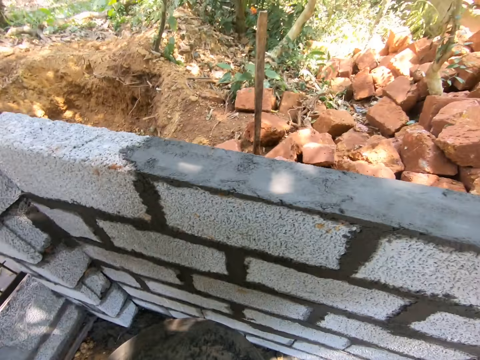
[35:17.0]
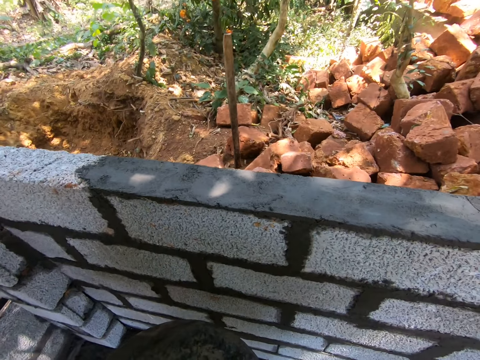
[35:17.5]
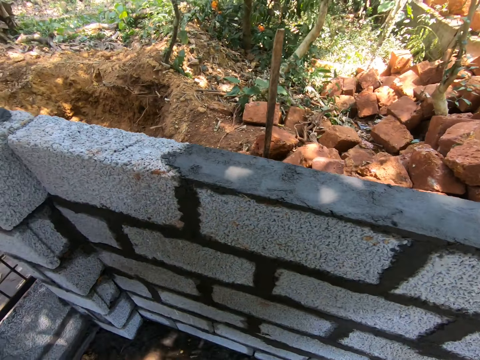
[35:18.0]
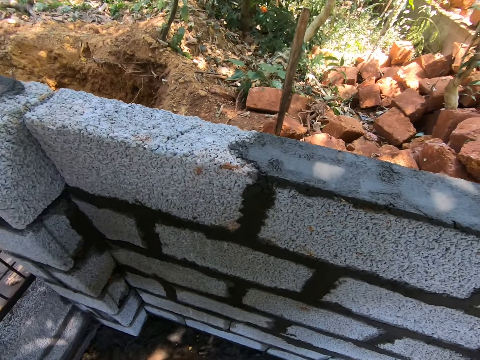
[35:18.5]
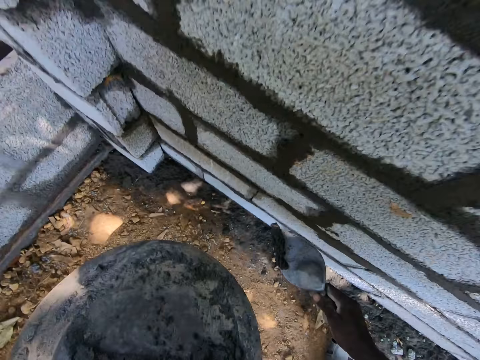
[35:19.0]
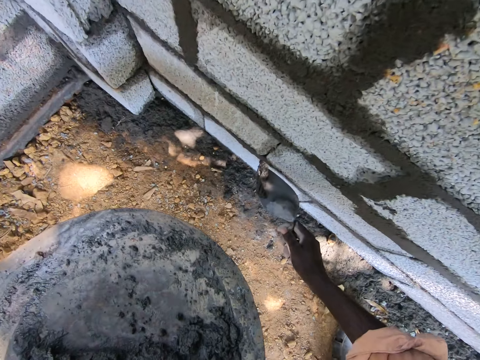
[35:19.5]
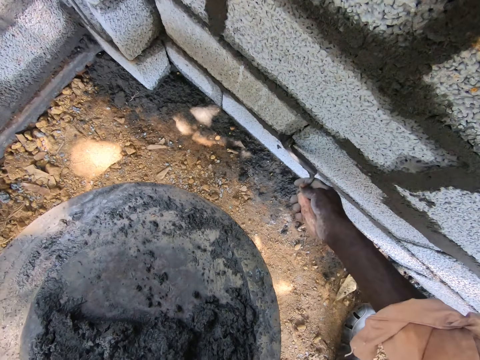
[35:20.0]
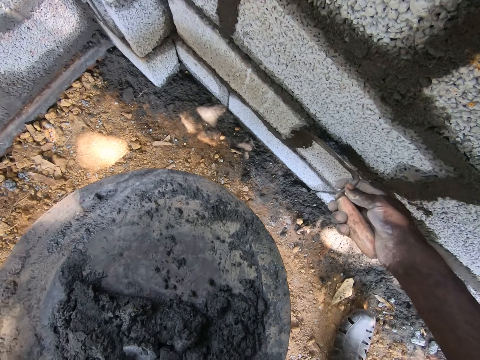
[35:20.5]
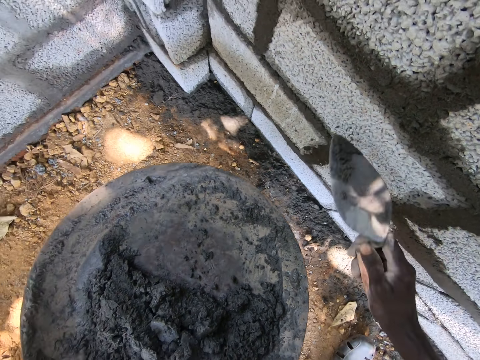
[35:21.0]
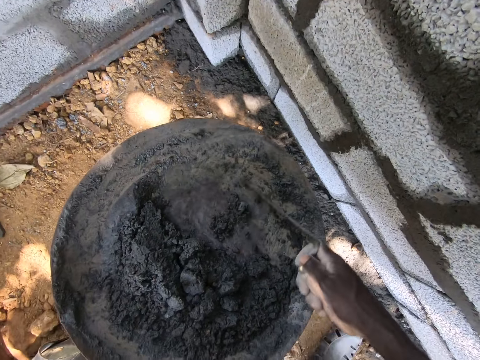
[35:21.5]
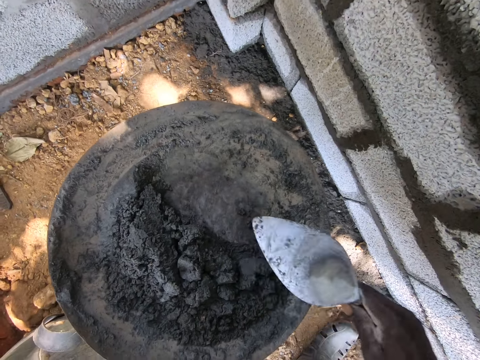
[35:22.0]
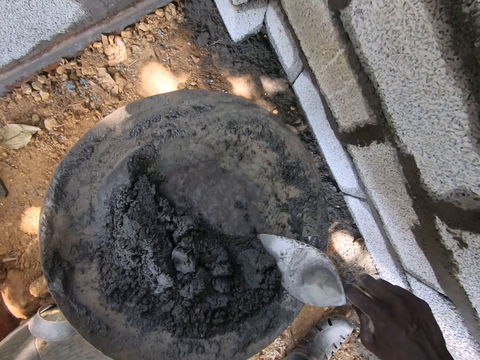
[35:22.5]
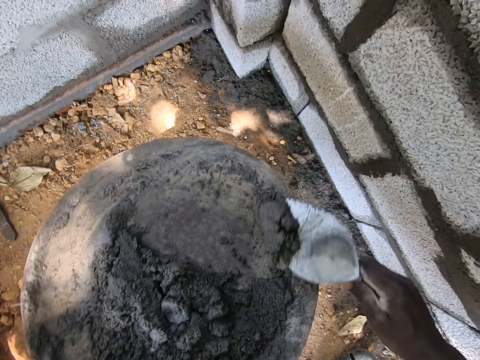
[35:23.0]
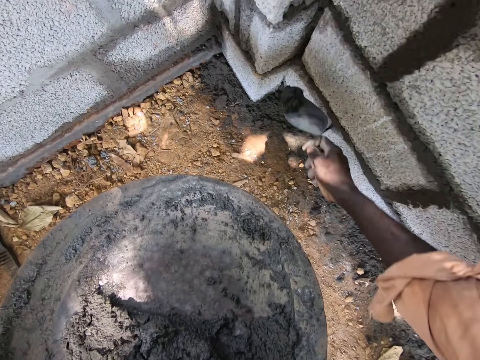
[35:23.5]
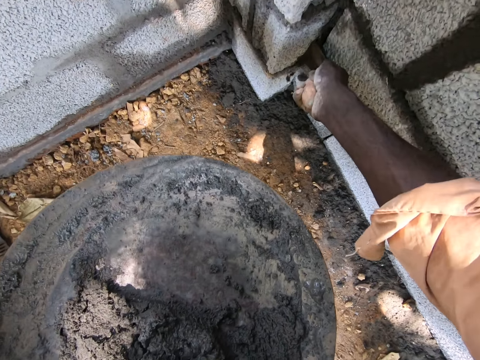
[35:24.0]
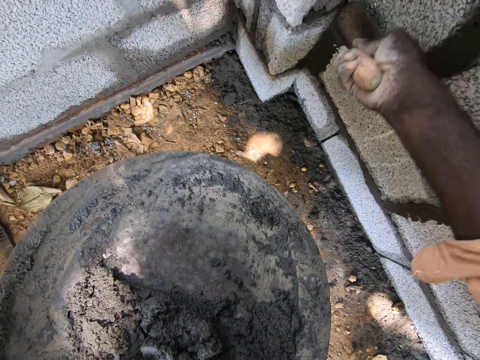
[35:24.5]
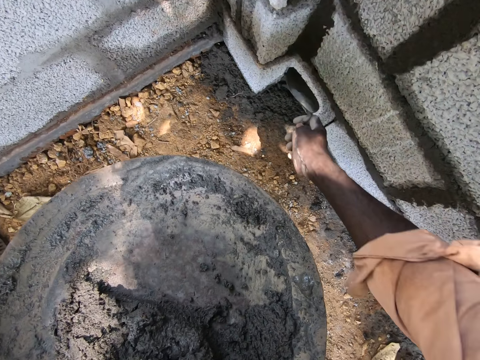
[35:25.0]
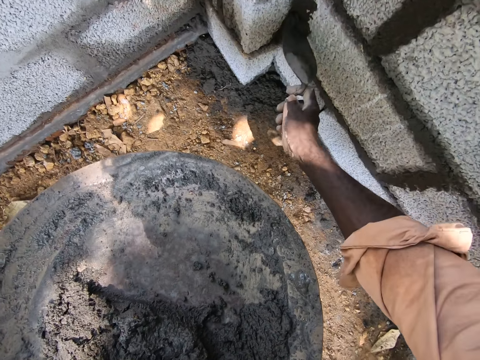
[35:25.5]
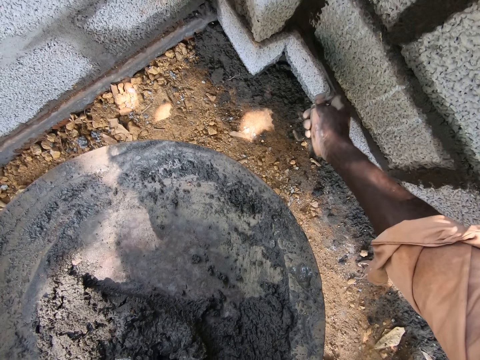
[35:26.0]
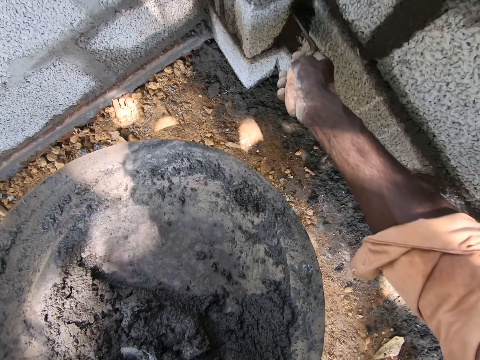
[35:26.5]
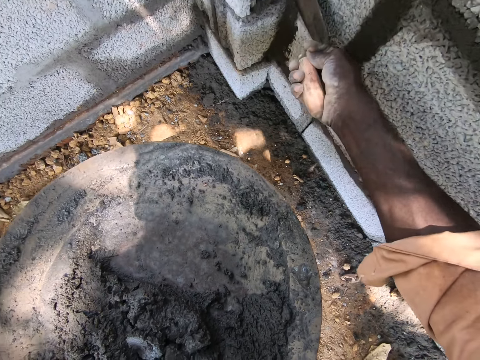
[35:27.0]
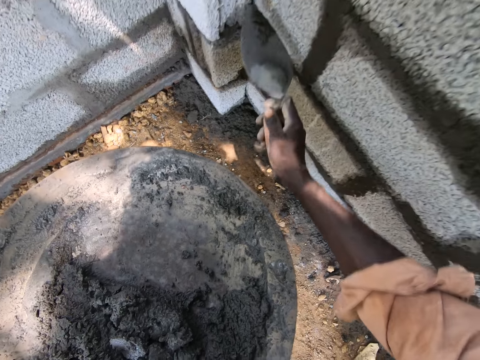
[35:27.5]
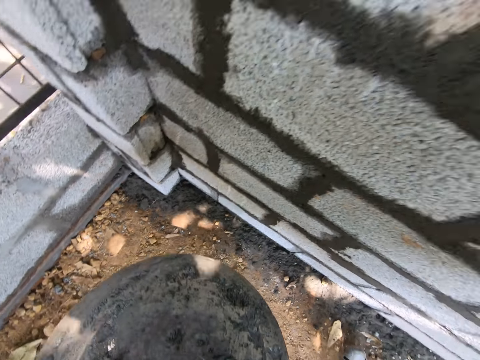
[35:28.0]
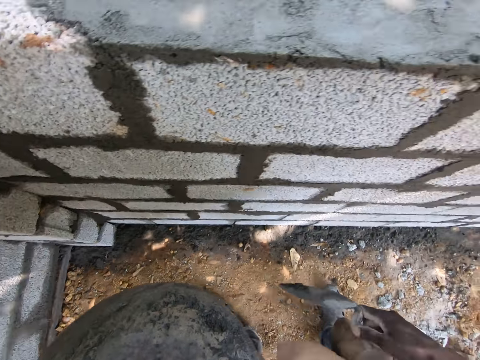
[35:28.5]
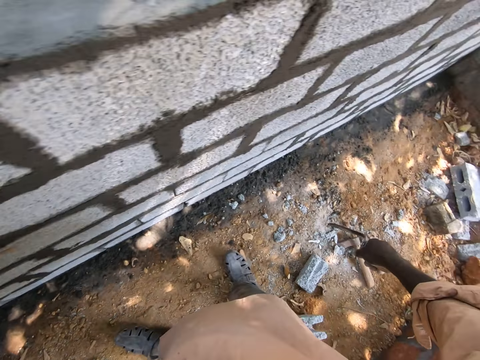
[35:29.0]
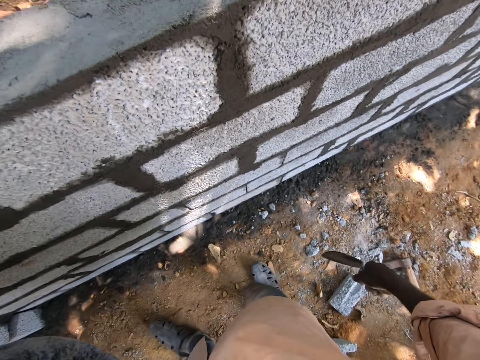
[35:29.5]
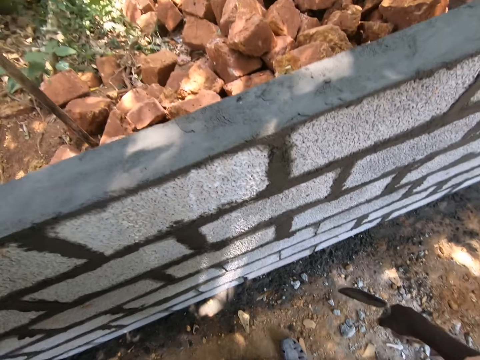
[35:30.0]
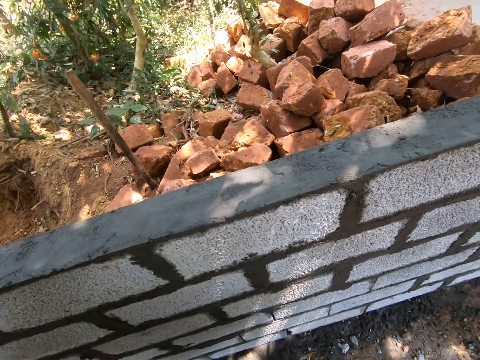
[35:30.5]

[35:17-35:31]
The camera wearer scoops mortar from the basin. They smear the mortar on the wall. They gather the mortar on the basin with the trowel. They scoop the mortar from the basin. They smear the mortar on the wall. They look around.

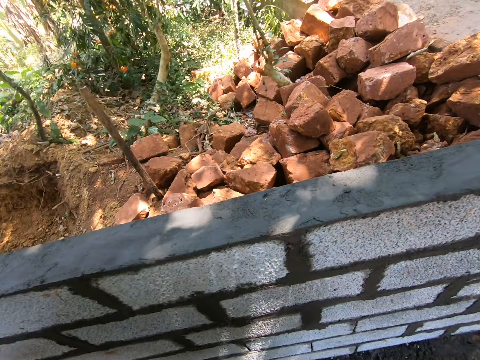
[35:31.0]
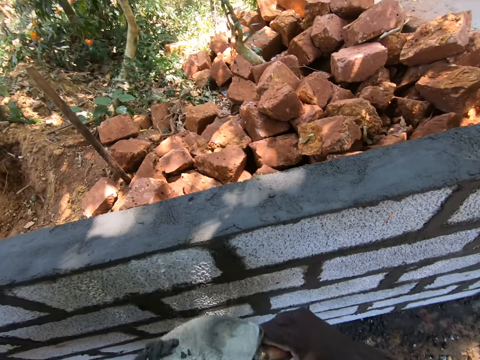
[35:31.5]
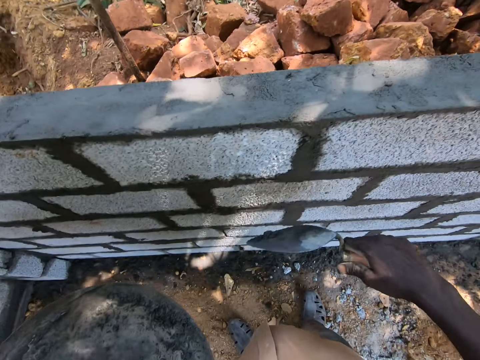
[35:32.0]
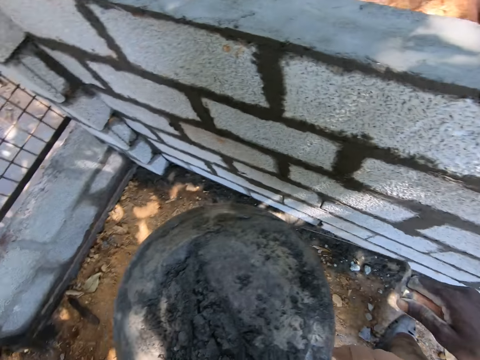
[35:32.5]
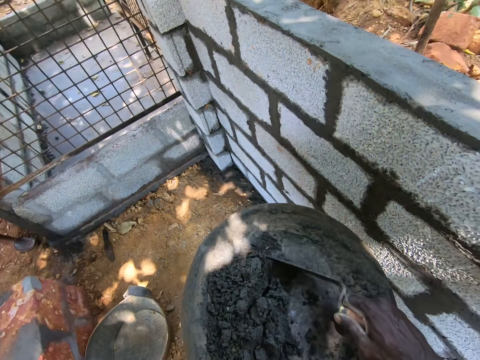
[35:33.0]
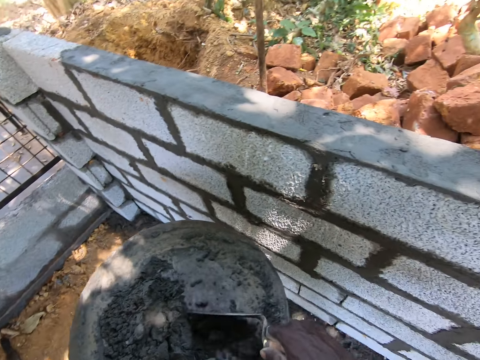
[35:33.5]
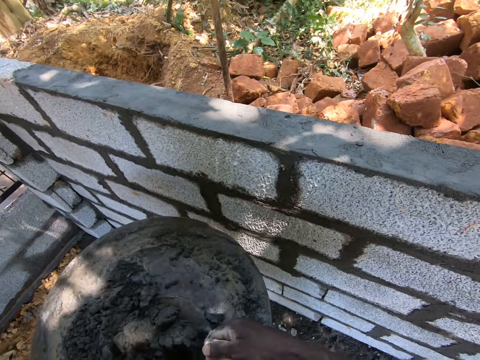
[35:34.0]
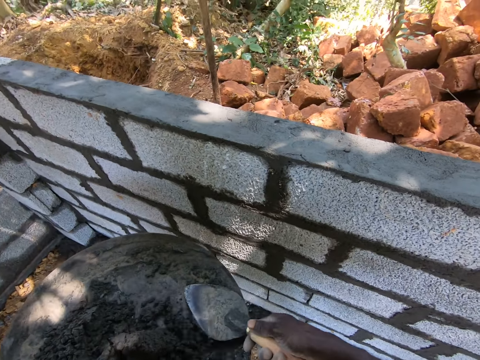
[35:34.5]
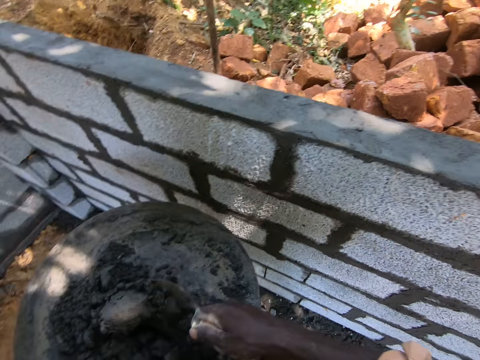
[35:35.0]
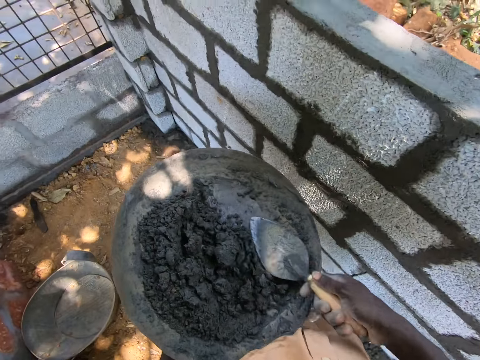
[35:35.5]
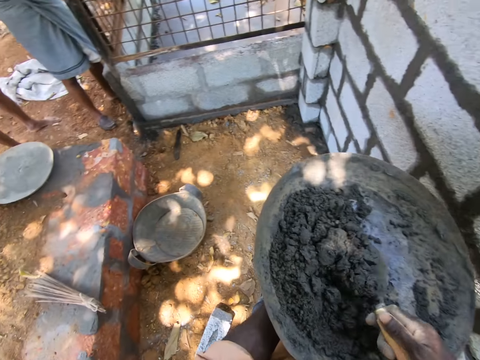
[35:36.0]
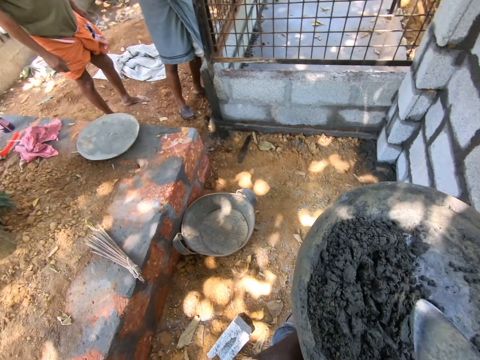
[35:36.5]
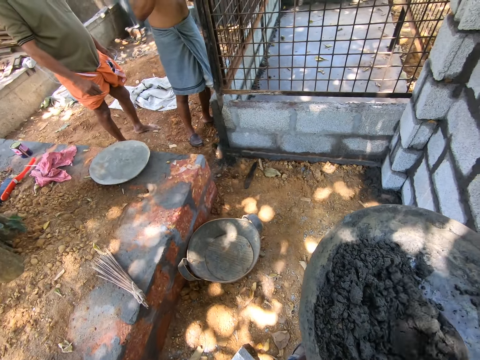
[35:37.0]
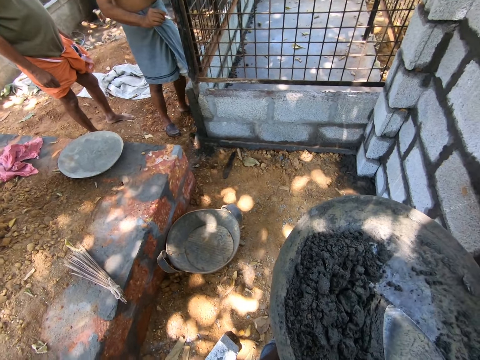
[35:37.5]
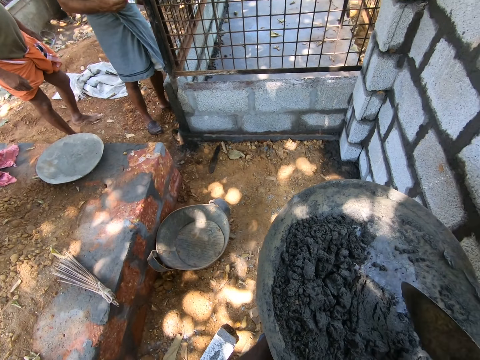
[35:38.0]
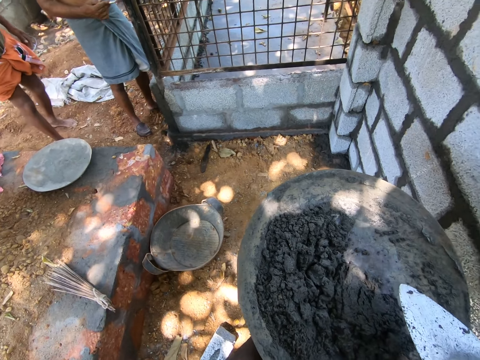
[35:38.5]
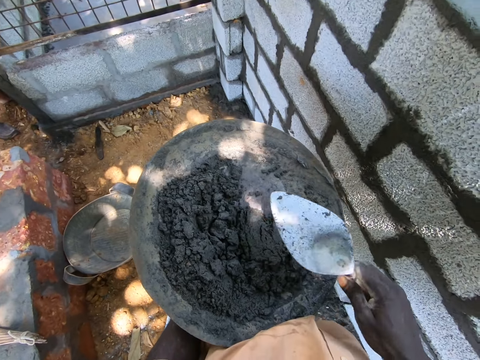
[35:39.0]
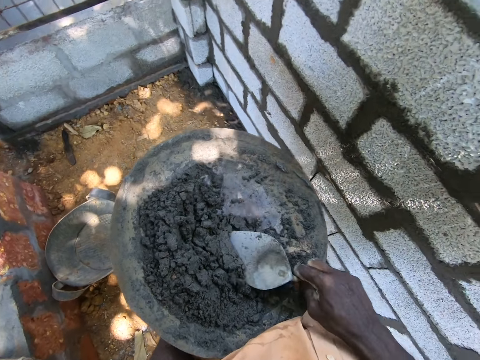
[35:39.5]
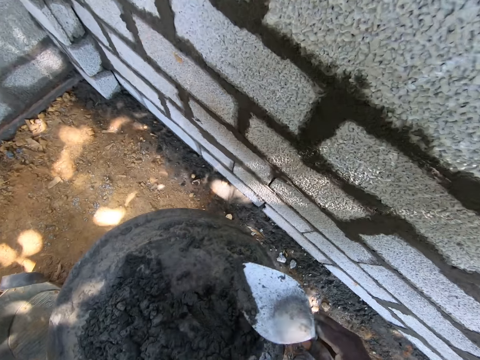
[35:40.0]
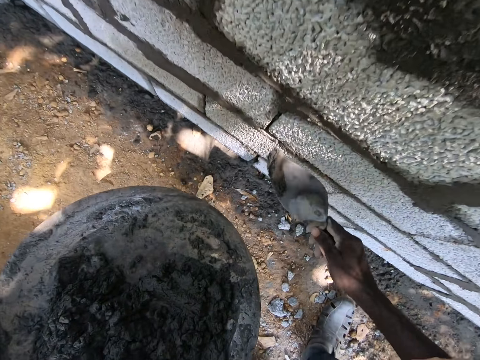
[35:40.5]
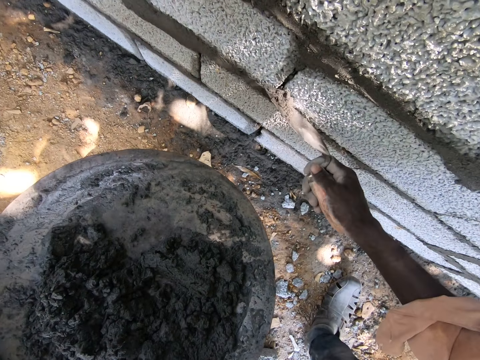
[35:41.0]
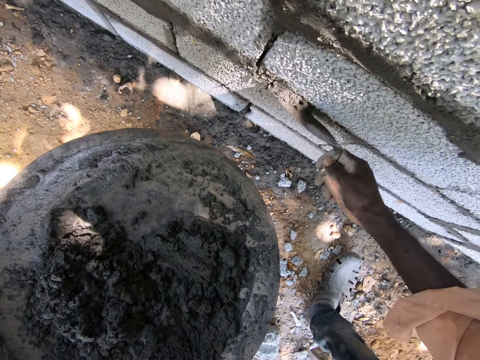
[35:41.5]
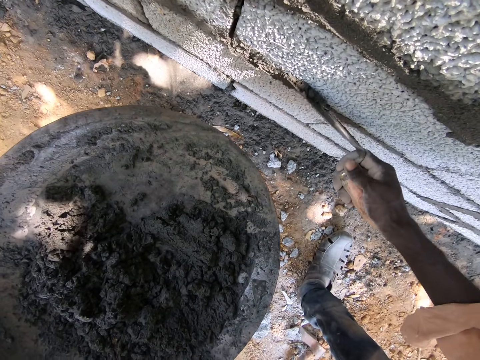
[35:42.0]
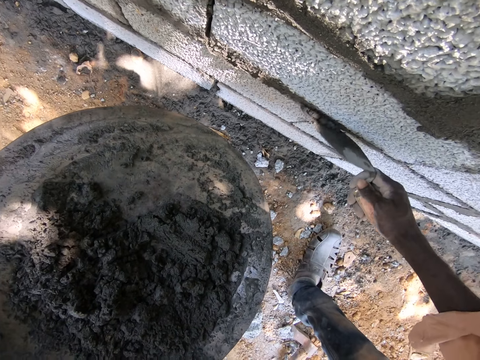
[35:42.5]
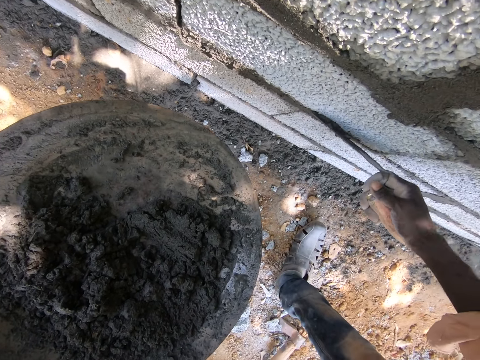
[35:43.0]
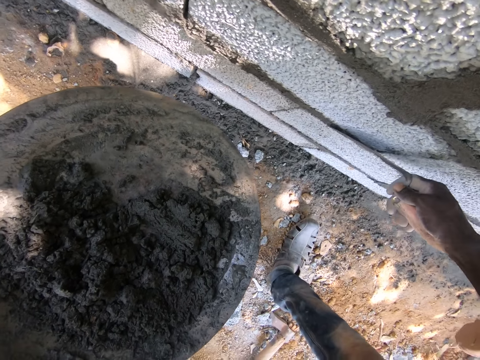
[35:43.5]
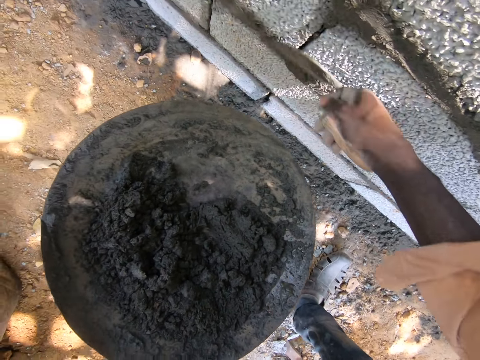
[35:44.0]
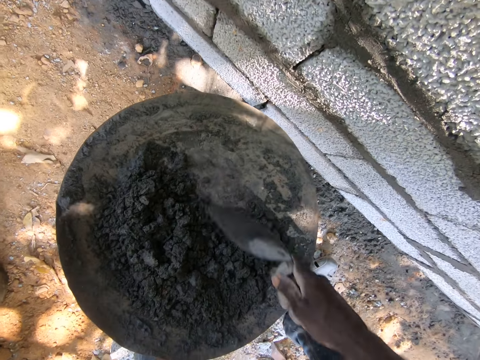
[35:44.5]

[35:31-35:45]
The camera wearer moves along the wall. They gather mortar or cement on the basin with the trowel. They mix the mortar on the basin with the trowel. They look around the site. A man stands beside another man. The other man brushes a mesh on the wall. The camera wearer scoops the mortar from the basin. They smear the mortar on the wall. They pick up the cement.
